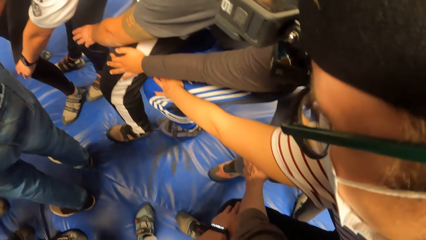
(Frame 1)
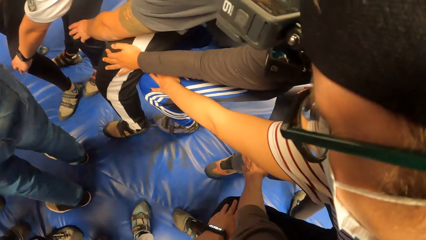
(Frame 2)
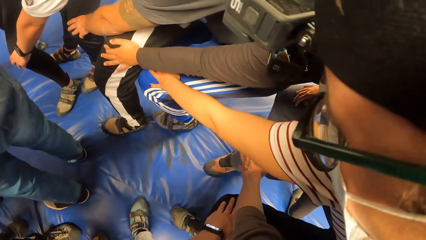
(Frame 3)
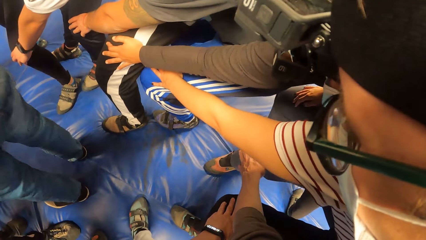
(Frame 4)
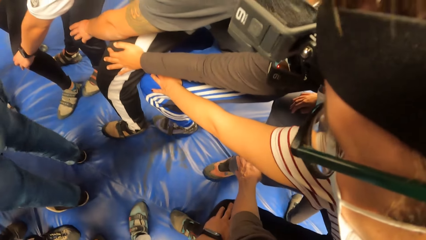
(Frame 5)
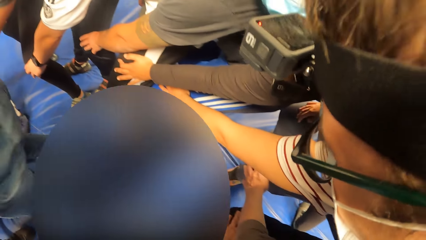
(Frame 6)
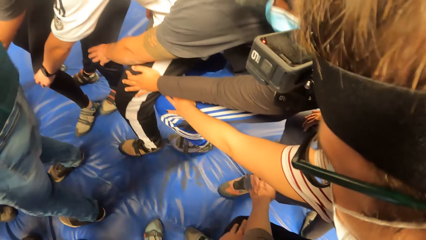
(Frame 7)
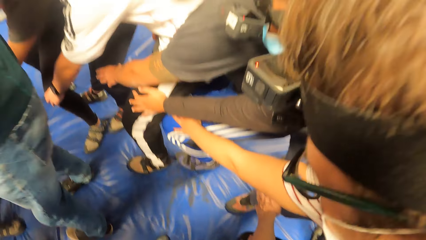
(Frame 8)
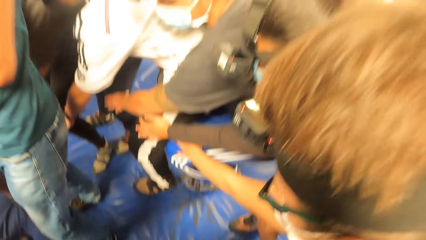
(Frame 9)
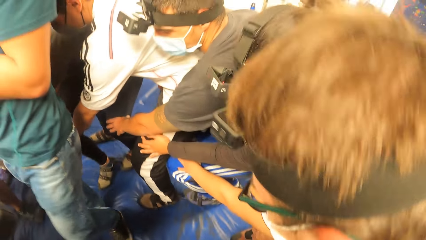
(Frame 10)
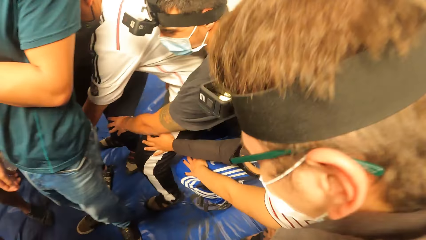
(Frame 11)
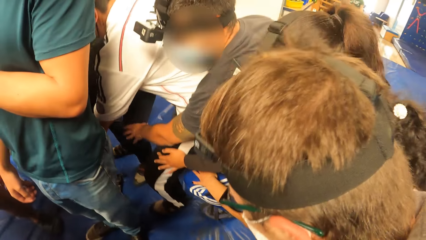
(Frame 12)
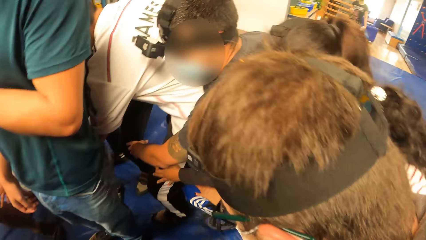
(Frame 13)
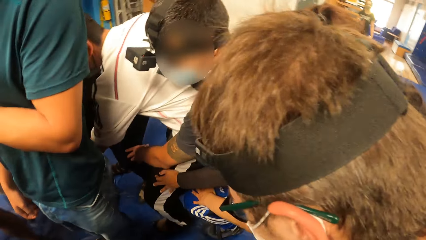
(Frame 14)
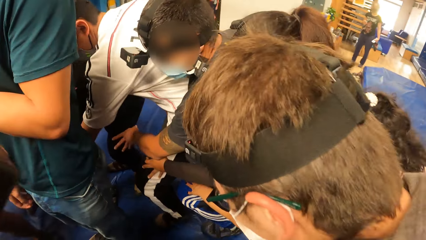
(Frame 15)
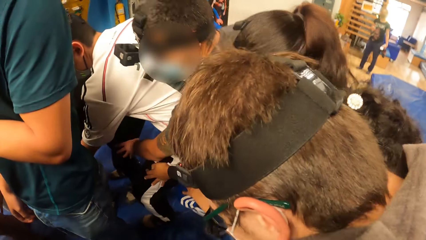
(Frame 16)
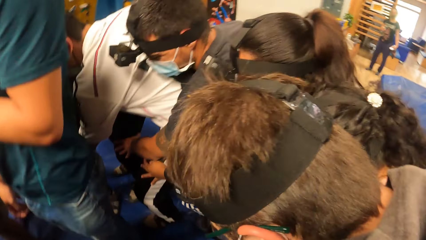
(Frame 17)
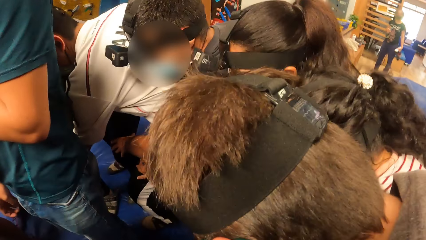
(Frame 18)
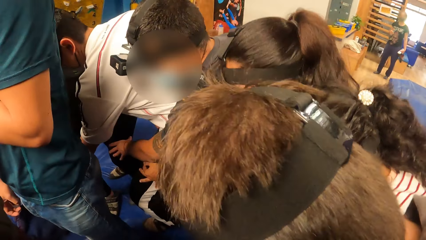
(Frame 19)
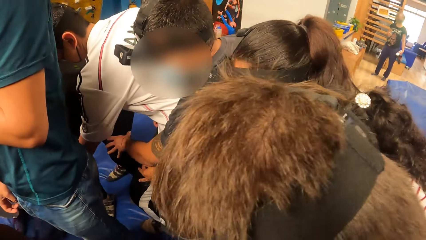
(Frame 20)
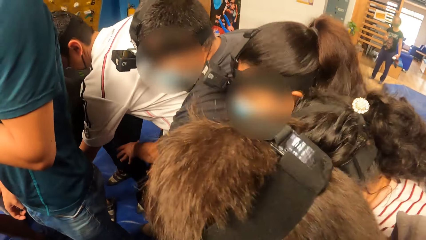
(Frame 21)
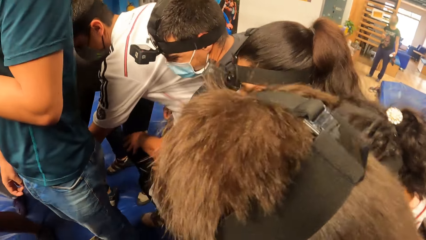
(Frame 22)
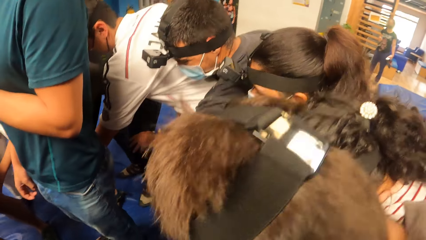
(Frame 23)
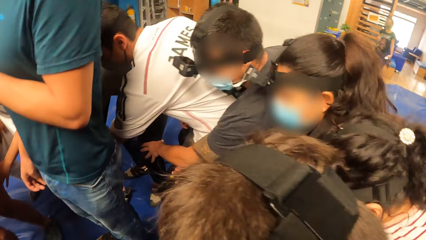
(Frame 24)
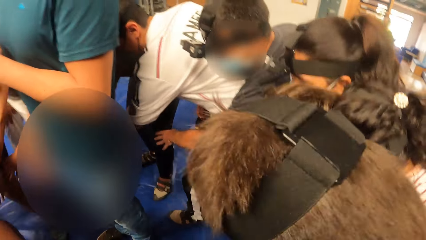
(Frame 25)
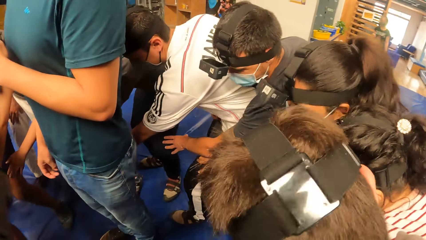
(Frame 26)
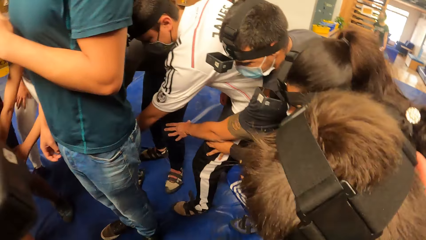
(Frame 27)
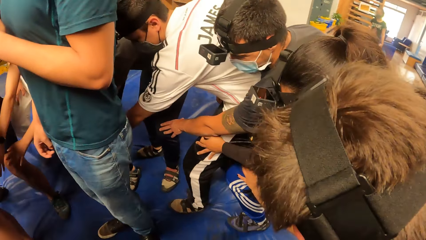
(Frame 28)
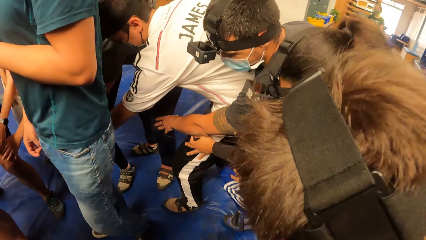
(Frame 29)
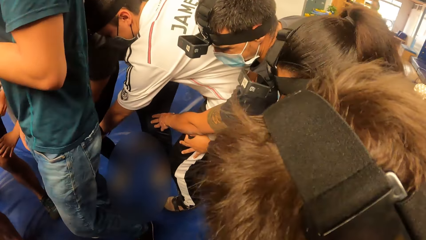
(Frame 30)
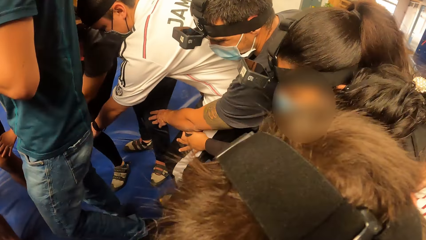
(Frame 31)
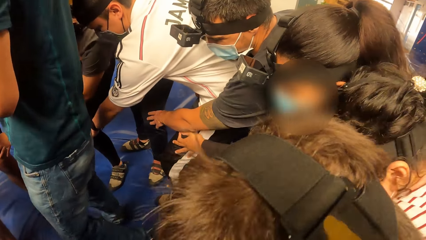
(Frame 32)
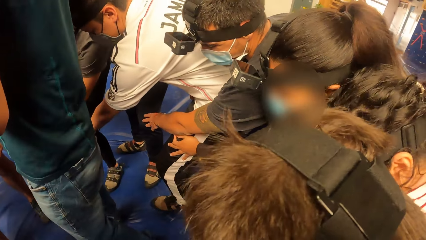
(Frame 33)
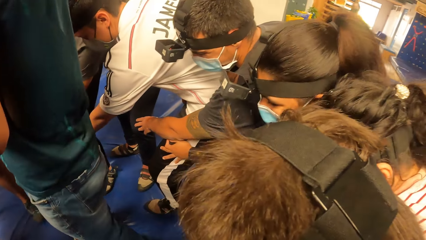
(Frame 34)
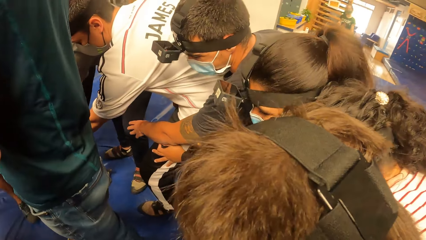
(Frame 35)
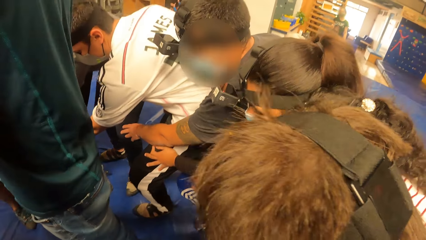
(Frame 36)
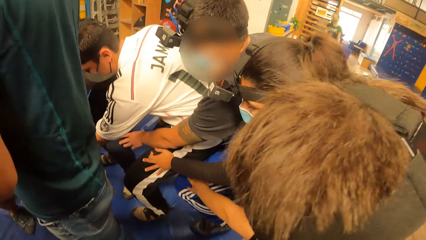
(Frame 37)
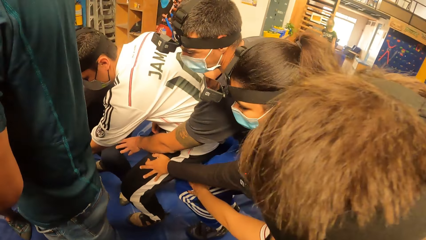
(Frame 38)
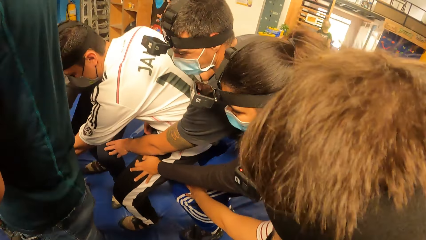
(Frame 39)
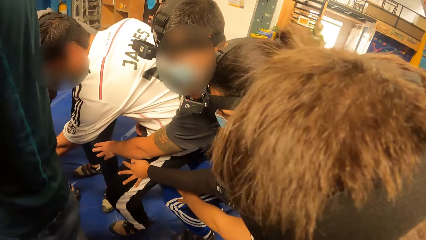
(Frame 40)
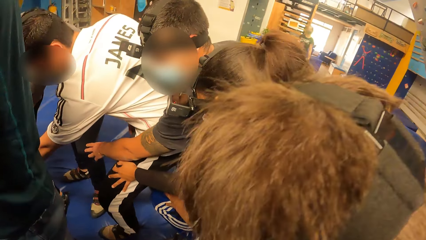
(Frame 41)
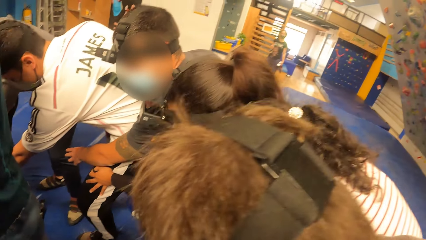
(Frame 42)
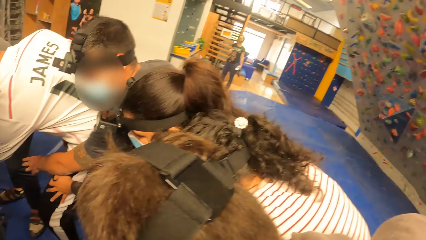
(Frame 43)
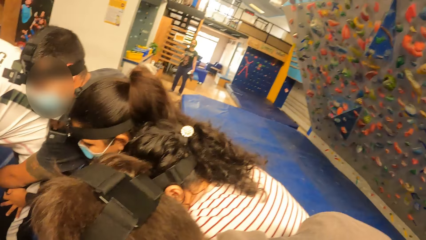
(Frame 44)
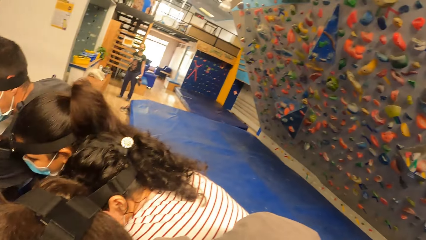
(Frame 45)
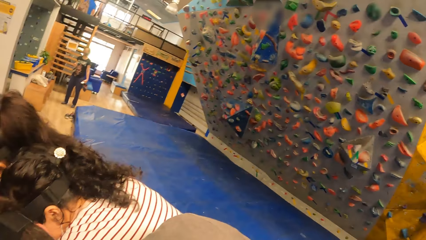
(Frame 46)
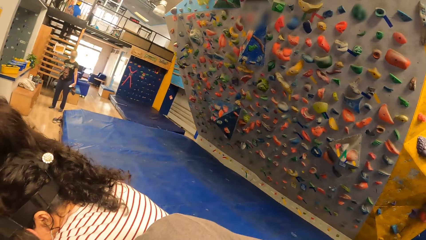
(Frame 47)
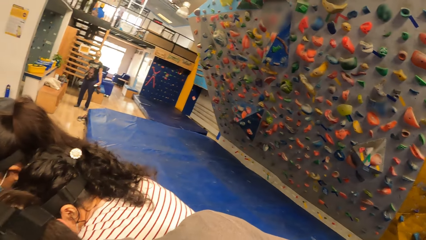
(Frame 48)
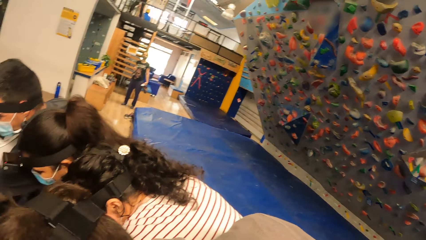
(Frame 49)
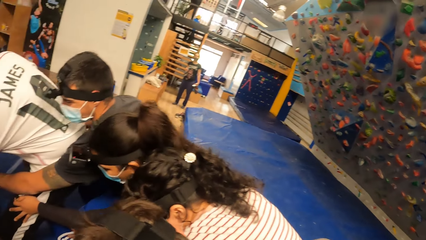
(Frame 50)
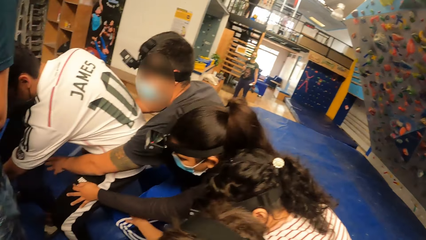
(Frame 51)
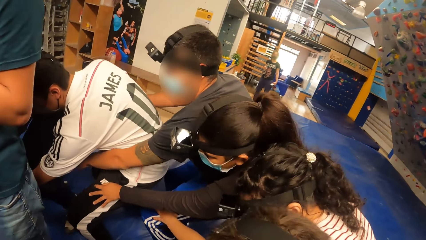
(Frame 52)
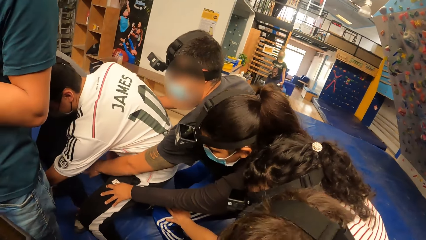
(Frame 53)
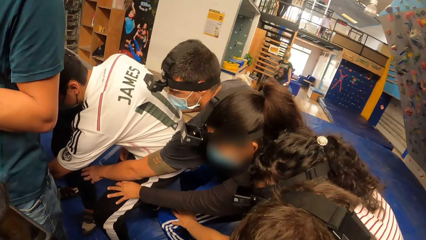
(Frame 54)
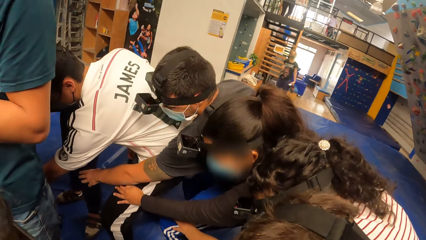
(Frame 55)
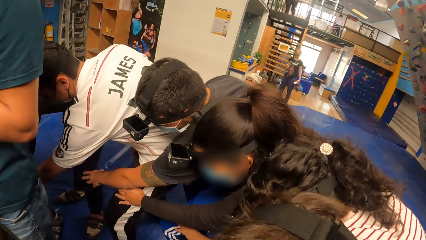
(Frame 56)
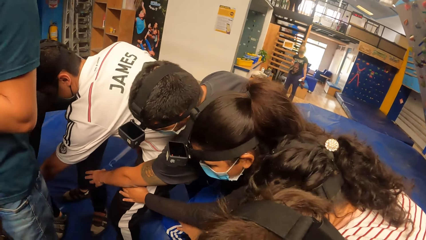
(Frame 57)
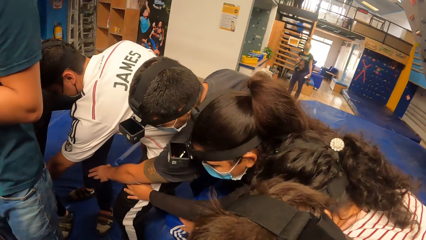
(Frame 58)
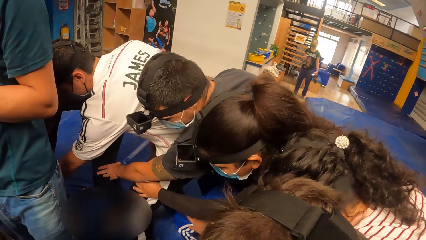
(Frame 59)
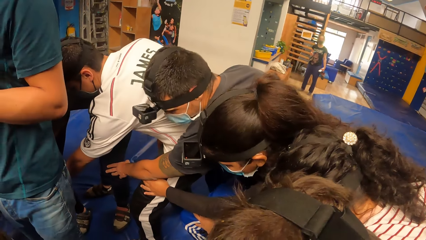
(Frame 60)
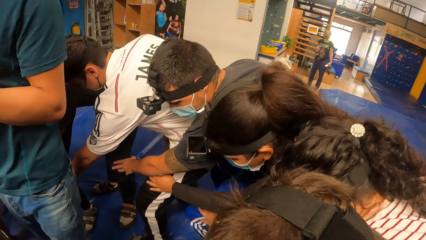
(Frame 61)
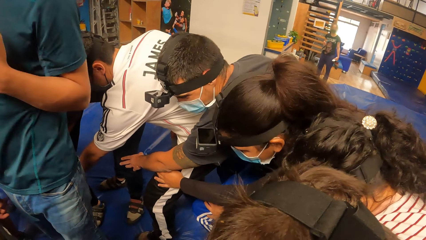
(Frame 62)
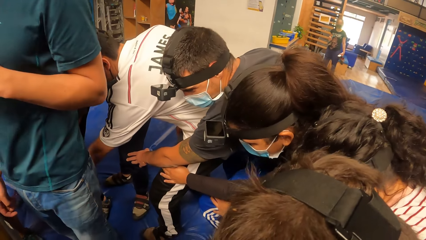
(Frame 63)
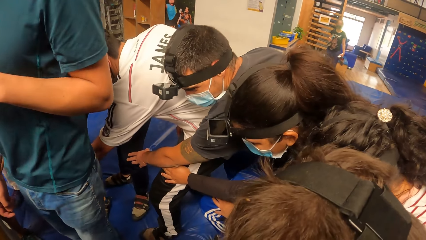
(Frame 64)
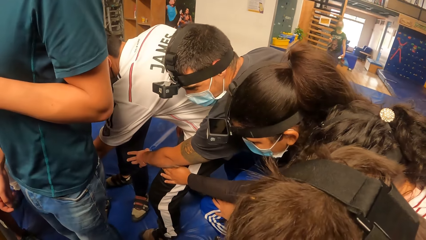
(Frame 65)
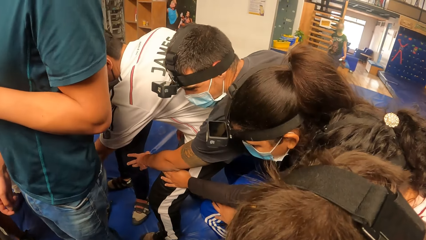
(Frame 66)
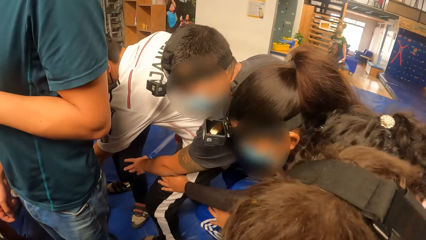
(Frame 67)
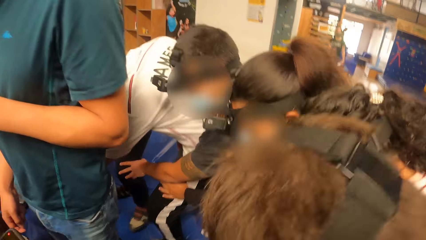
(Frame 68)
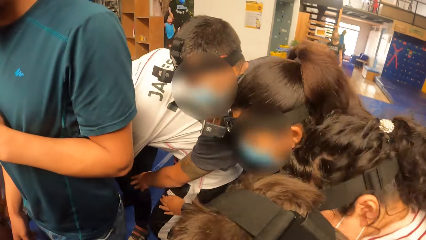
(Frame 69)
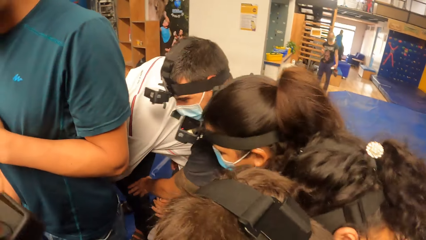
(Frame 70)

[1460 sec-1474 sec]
The camera wearer walks in a circle. They walk backwards. They look around.

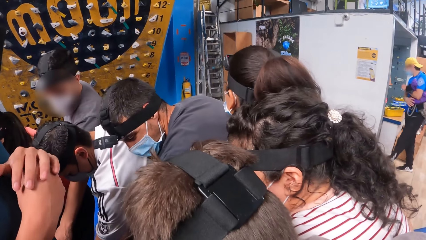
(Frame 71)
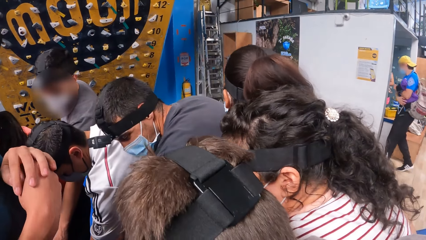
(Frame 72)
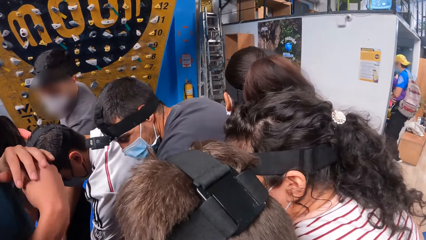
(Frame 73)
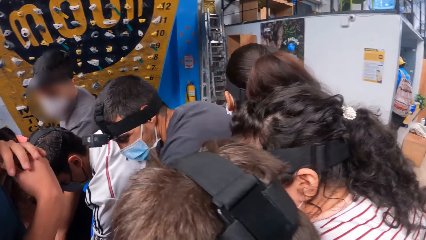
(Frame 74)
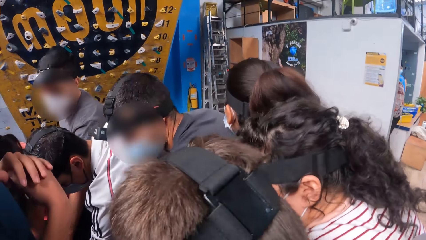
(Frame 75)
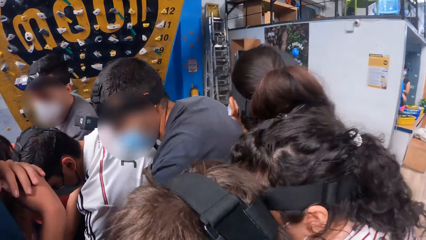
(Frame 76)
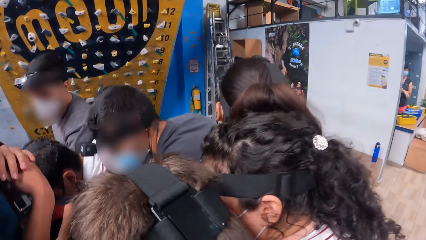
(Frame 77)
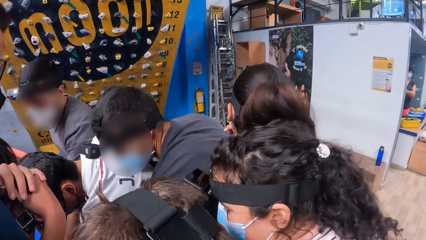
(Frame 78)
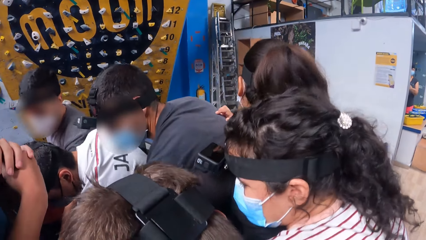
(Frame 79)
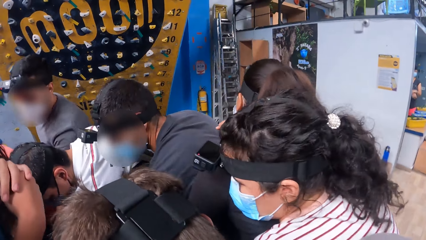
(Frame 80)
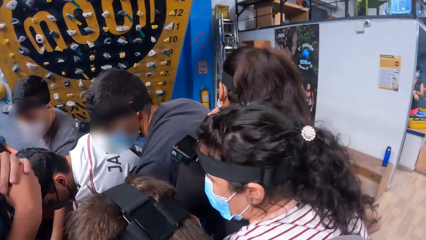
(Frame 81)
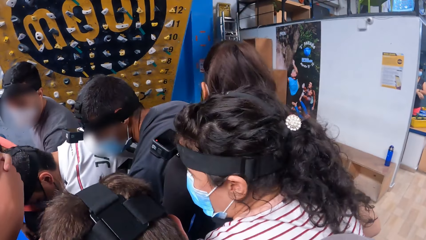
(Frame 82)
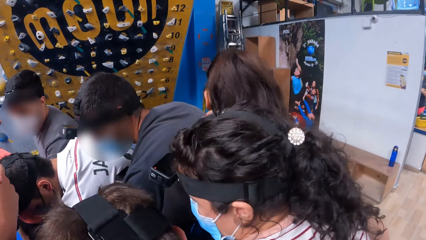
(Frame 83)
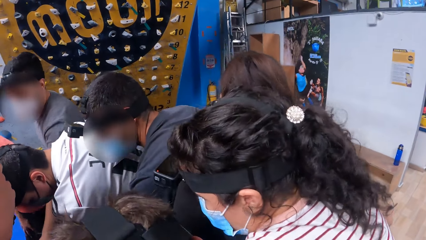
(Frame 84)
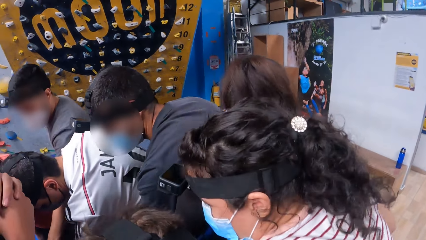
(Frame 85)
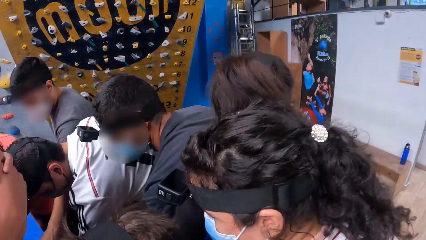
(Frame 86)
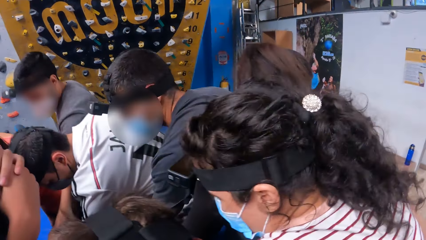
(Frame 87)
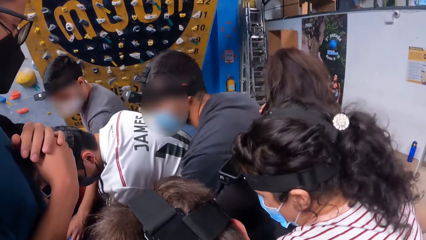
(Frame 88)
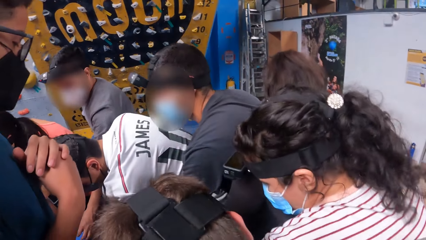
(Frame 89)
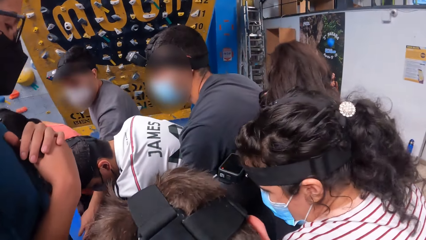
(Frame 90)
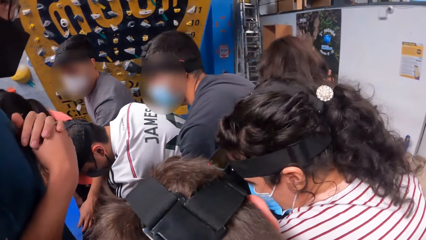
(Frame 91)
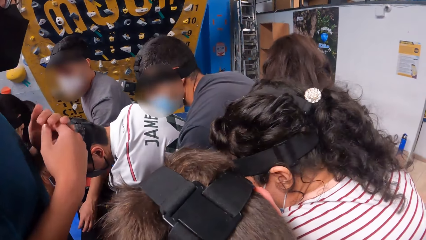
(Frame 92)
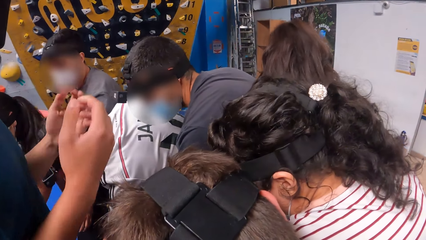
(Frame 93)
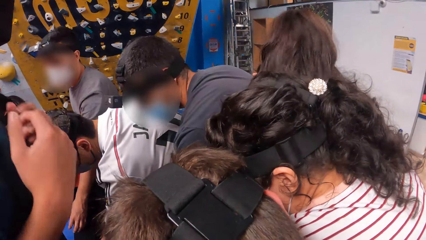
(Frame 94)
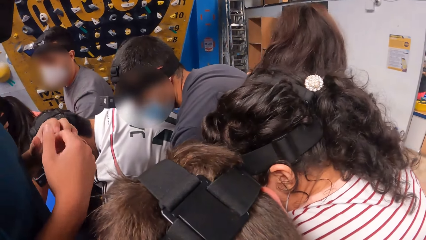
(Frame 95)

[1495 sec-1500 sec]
The camera wearer jumps backward. The man gestures with both hands.
